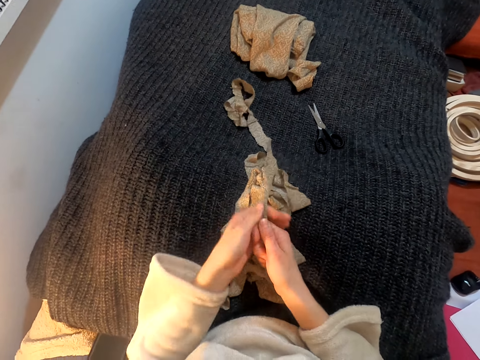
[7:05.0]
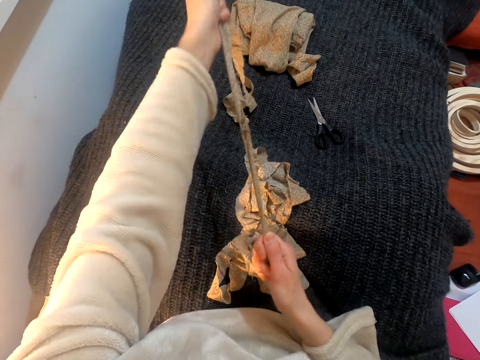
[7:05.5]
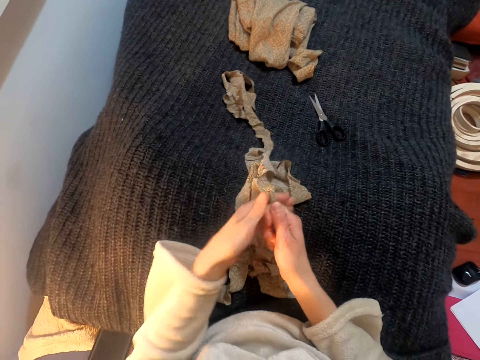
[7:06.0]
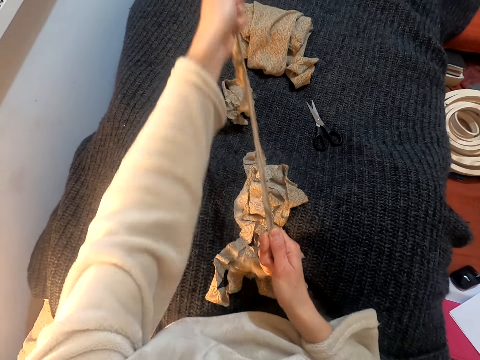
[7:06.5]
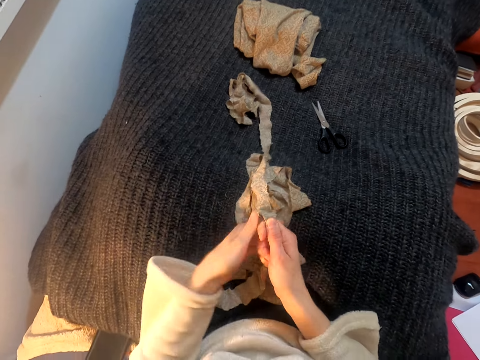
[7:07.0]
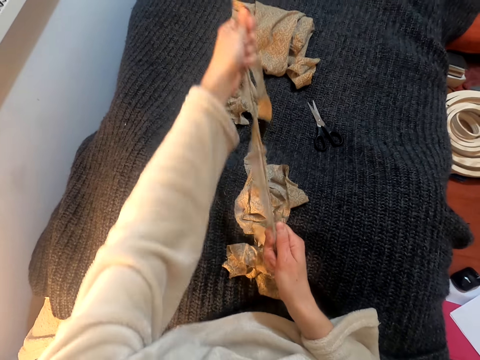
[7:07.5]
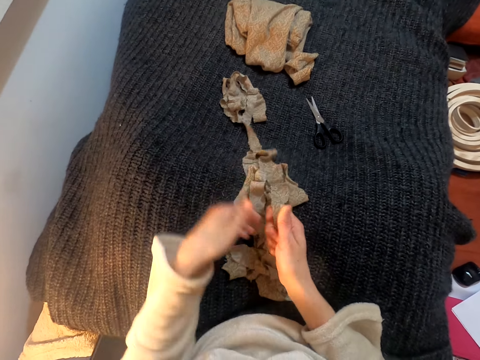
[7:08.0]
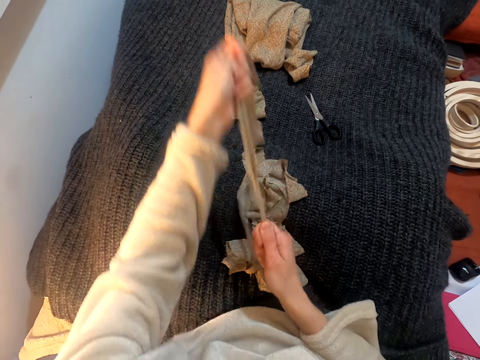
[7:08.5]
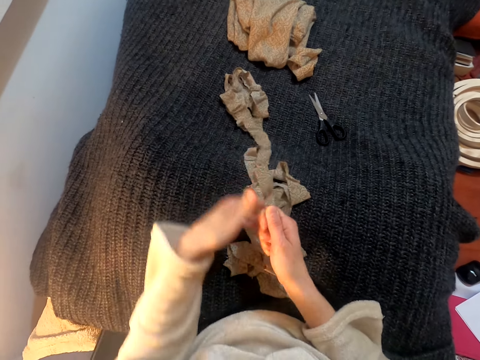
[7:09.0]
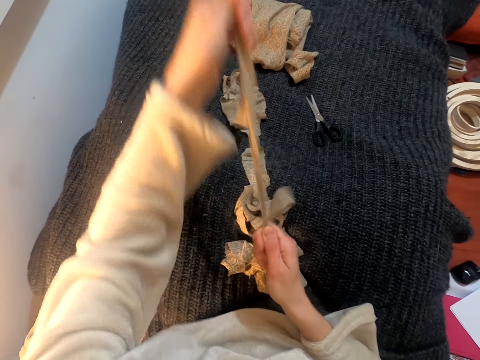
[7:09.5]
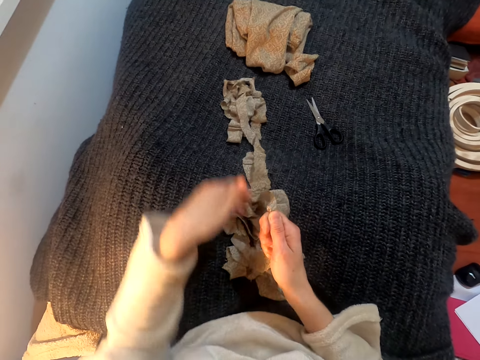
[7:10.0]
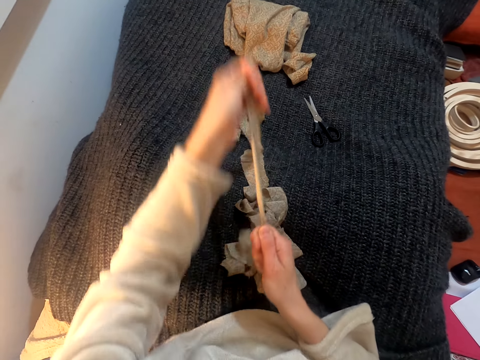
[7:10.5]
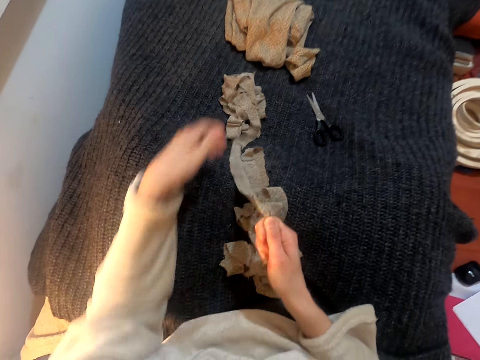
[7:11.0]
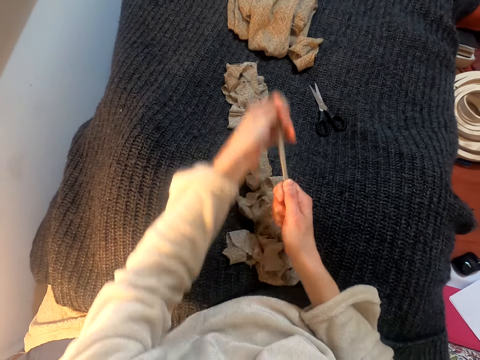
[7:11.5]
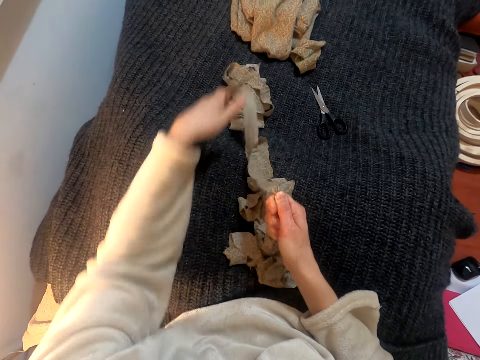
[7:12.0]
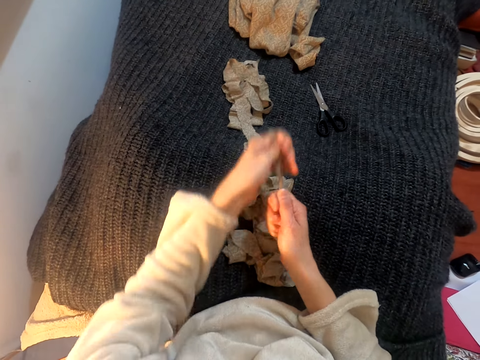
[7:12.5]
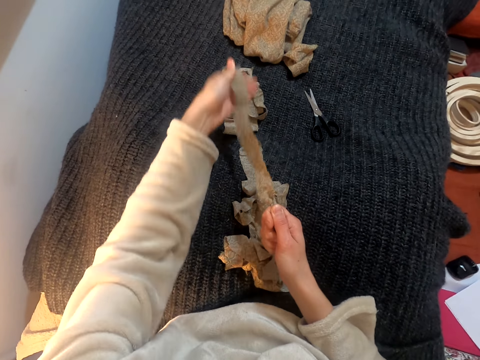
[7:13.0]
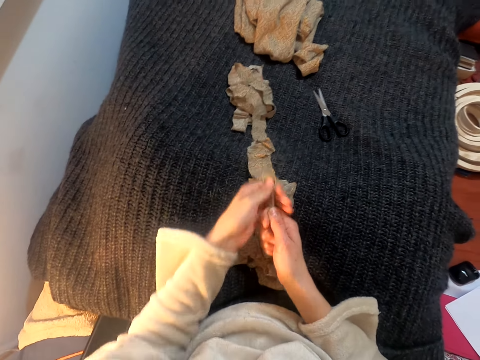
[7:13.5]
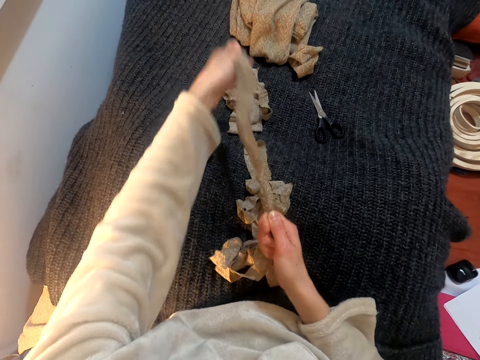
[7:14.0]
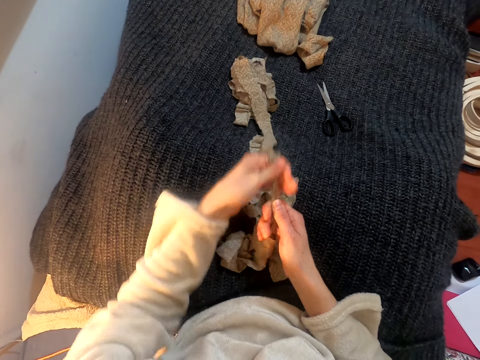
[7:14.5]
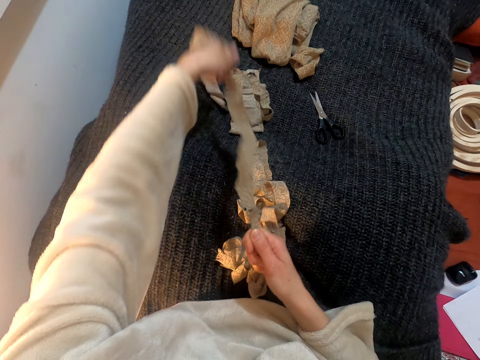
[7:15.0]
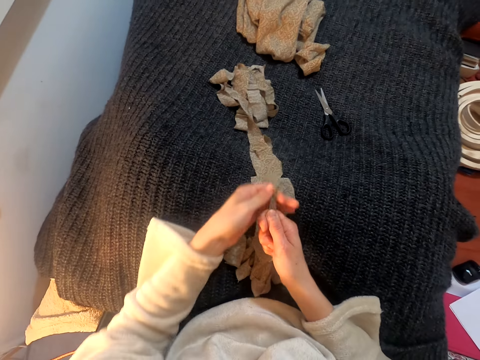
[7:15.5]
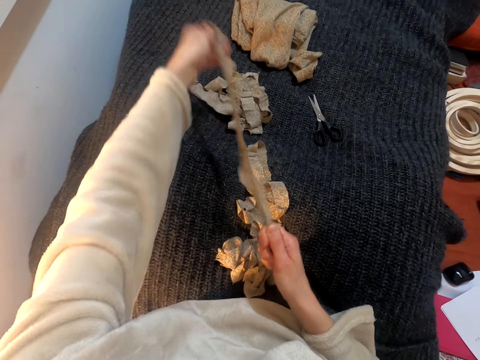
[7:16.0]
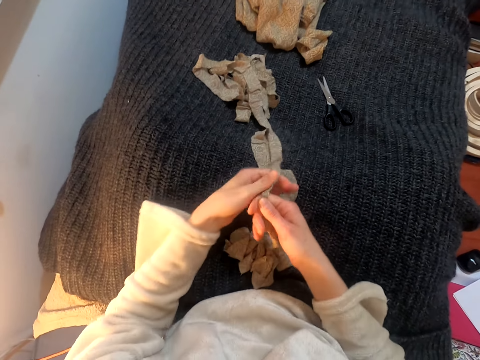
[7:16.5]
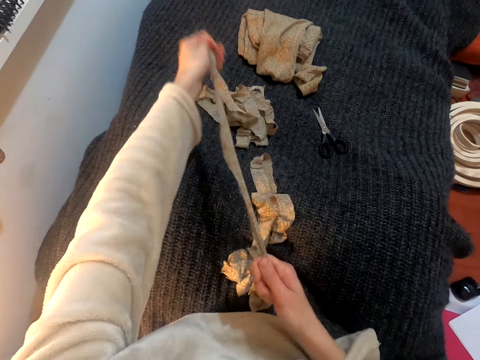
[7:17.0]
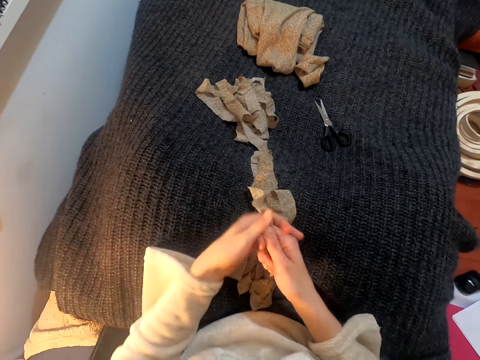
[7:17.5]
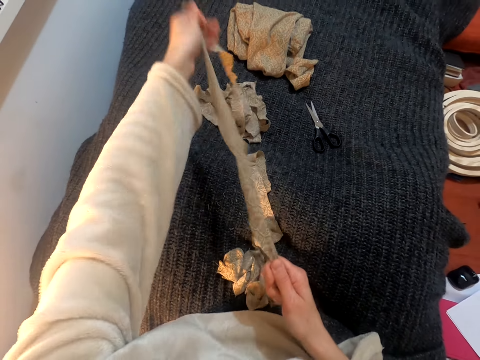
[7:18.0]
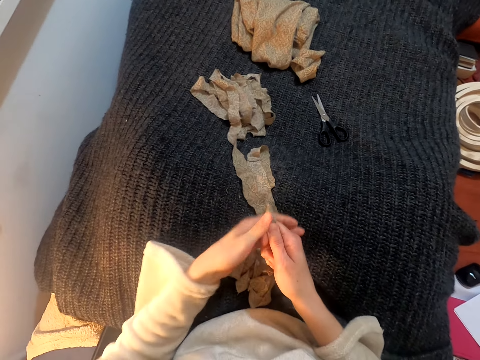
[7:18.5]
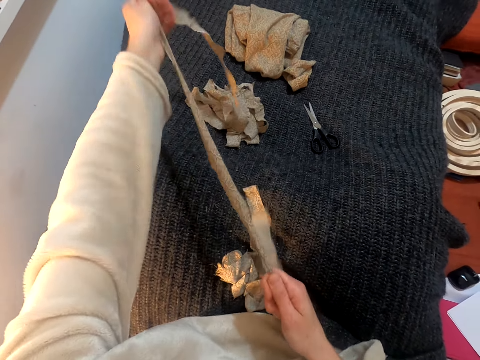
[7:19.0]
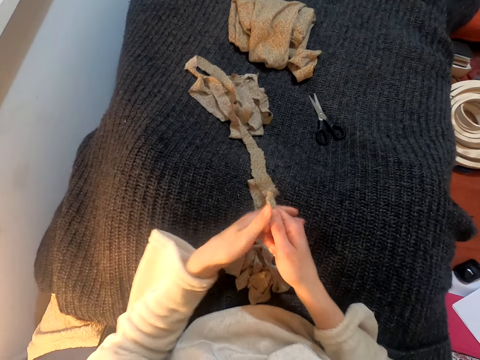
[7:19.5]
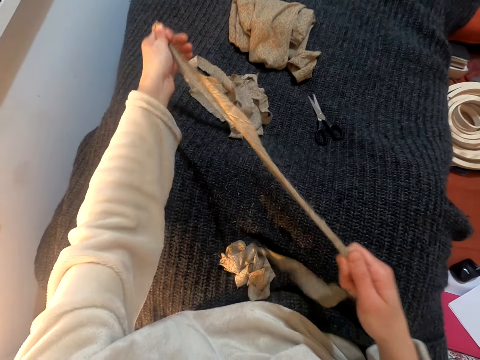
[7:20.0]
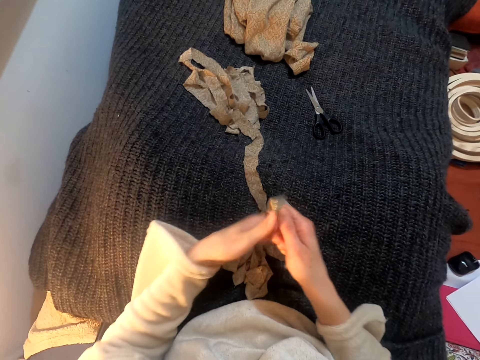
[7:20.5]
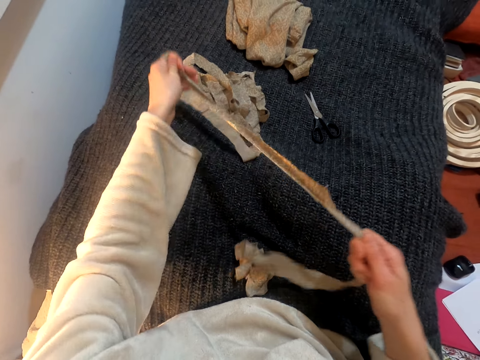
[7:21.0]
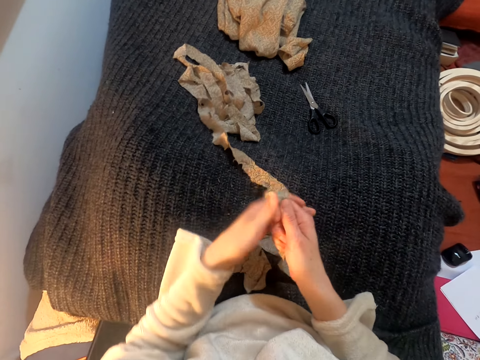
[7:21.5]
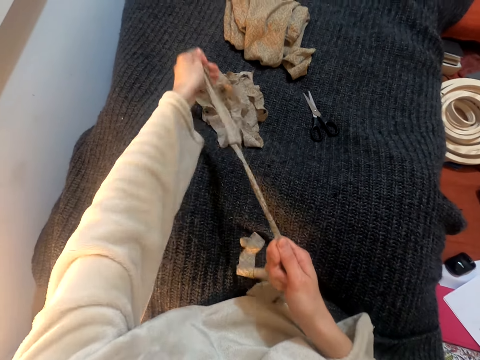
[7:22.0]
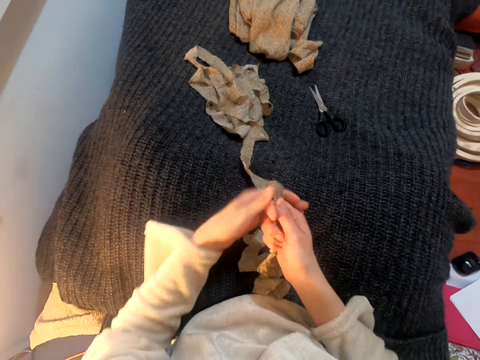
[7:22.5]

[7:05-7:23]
The camera wearer drops the cloth. They pull the cloth. They drop the cloth. They pull the cloth. They drop the cloth. They pull the cloth. They drop the cloth. They pull the cloth. They drop the cloth. They pull the cloth. They drop the cloth. They pull the cloth. They drop the cloth. They pull the cloth. They drop the cloth. They pull the cloth.

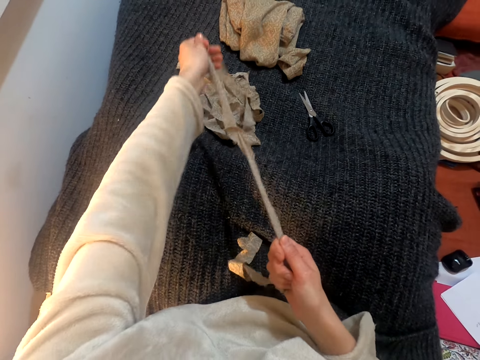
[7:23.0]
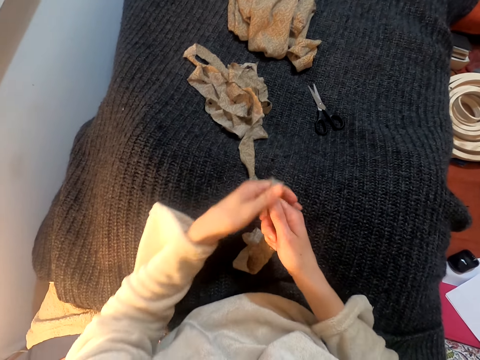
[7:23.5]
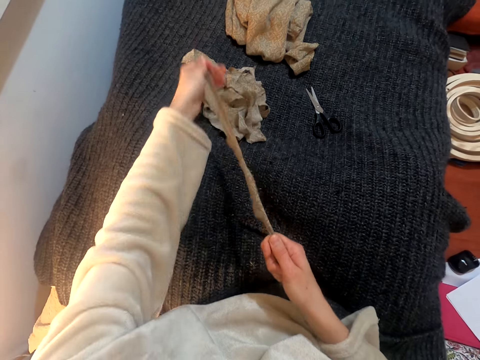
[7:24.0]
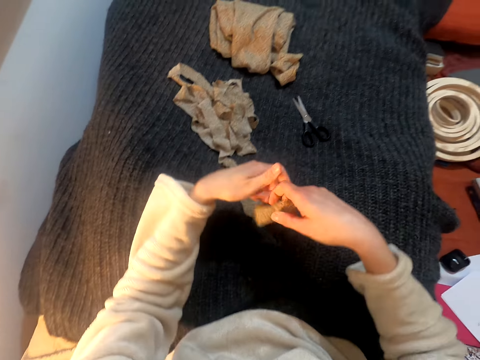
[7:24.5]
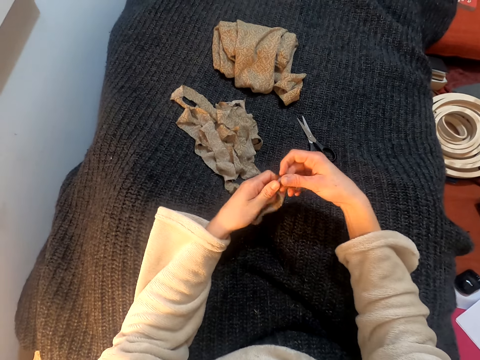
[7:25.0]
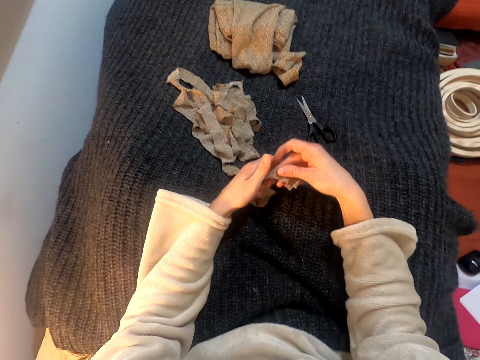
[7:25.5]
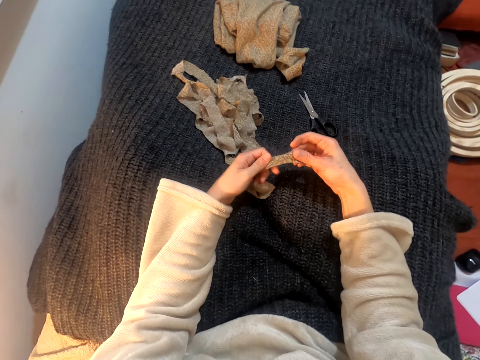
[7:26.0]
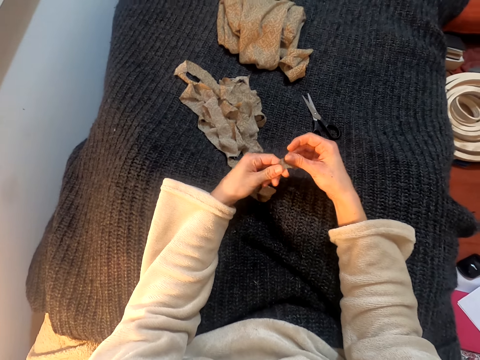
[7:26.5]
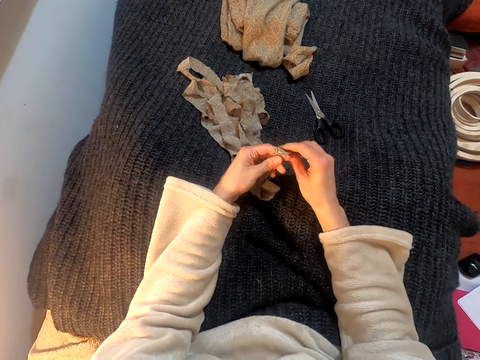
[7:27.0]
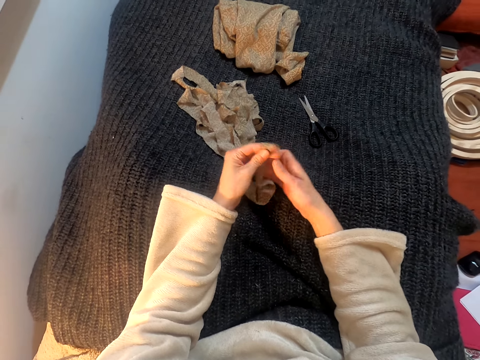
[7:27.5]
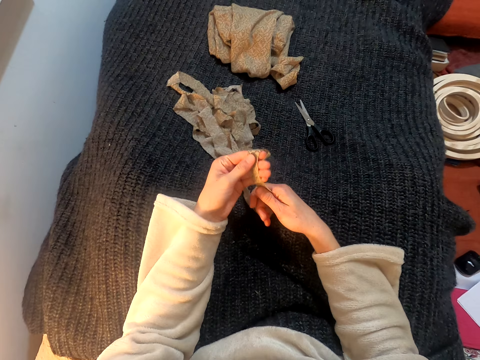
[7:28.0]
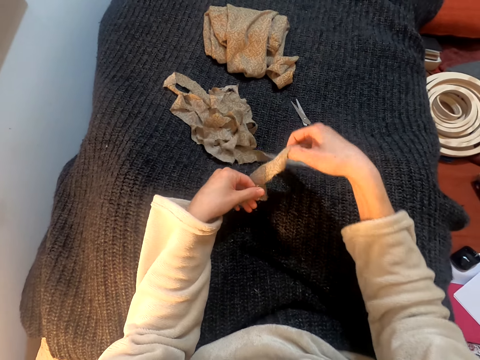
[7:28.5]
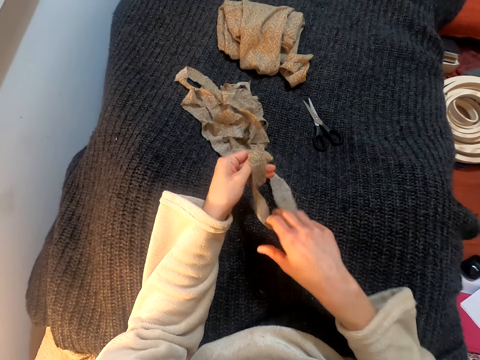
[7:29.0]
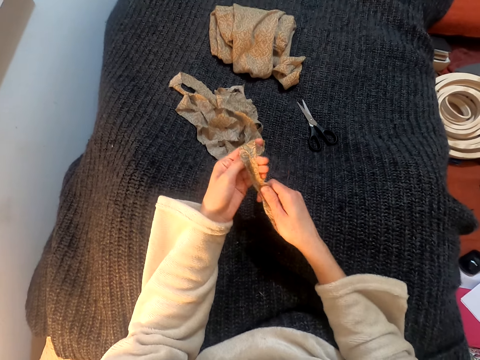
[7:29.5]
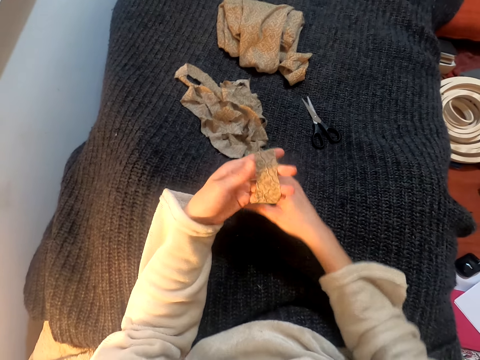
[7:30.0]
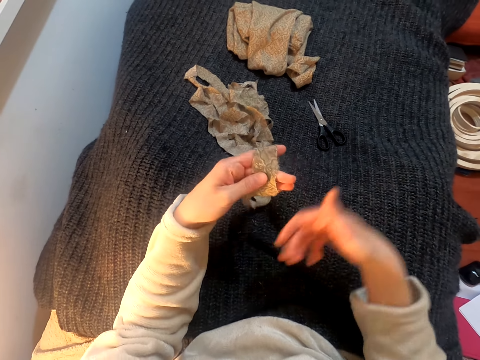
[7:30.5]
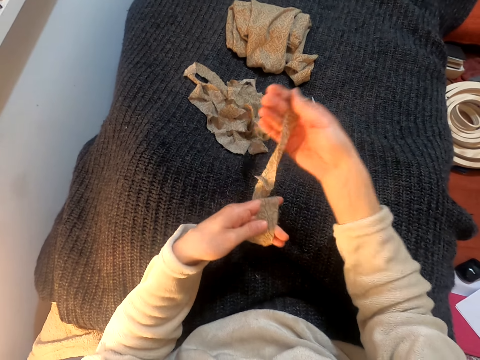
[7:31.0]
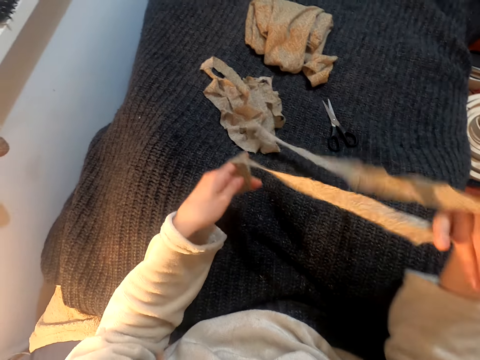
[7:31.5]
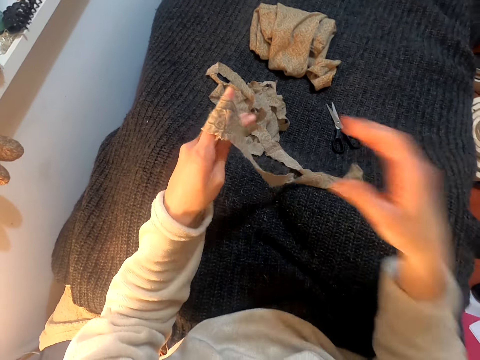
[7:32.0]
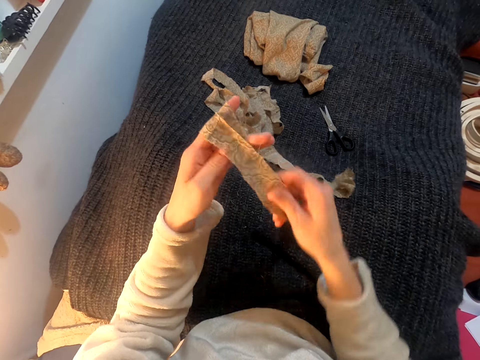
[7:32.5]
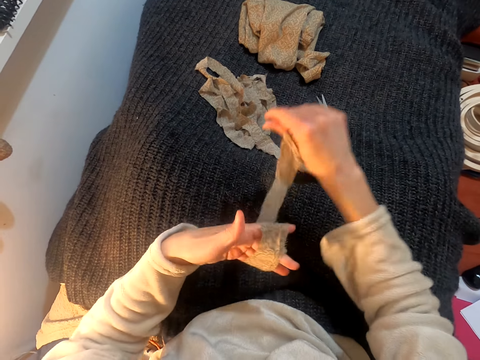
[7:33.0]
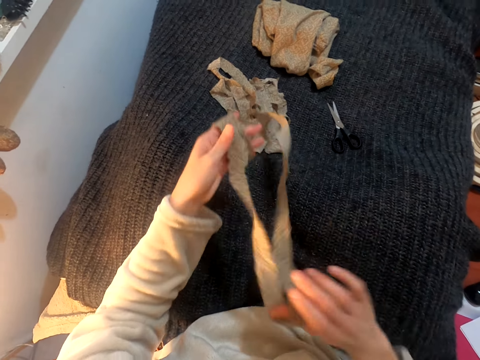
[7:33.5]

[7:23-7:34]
The camera wearer lifts the cloth. They stretch the cloth. They fold the cloth on the left. They wrap the cloth on the hand.
